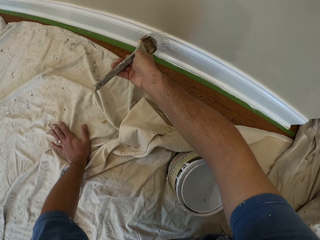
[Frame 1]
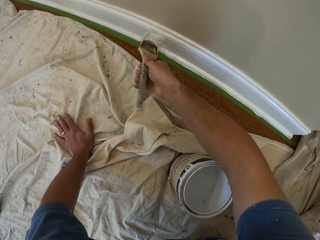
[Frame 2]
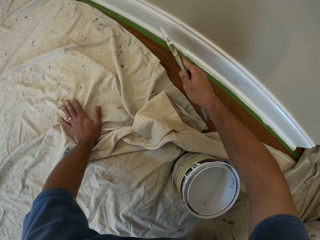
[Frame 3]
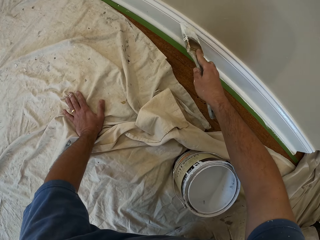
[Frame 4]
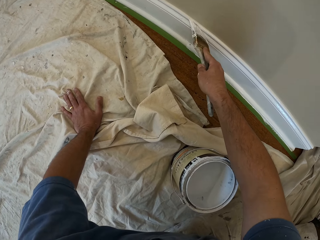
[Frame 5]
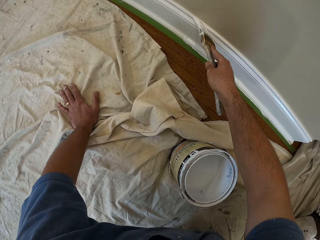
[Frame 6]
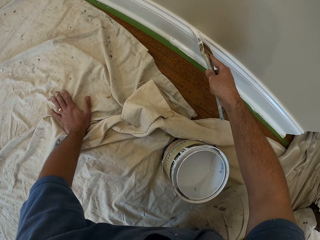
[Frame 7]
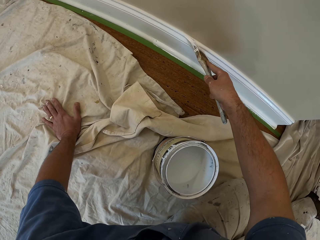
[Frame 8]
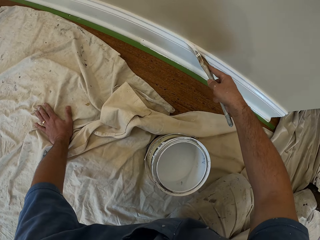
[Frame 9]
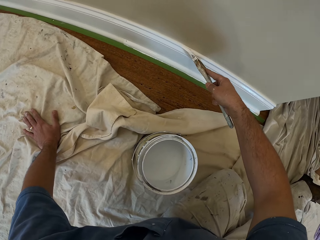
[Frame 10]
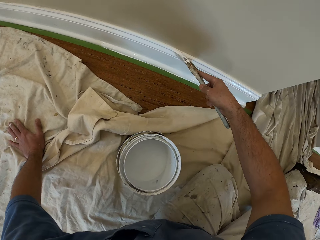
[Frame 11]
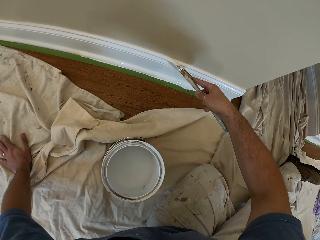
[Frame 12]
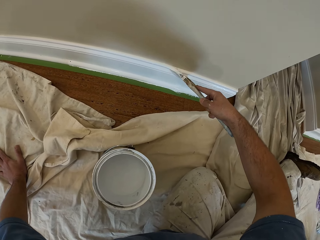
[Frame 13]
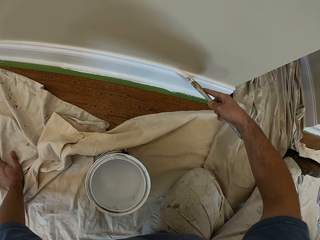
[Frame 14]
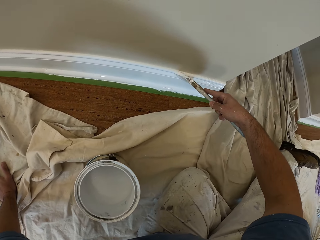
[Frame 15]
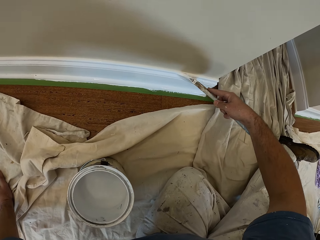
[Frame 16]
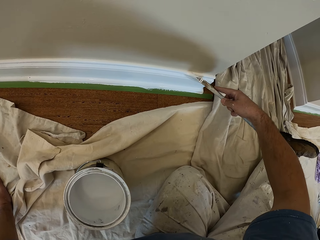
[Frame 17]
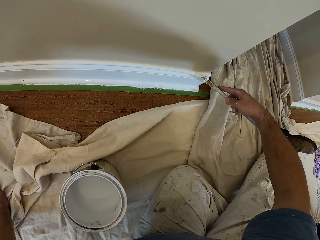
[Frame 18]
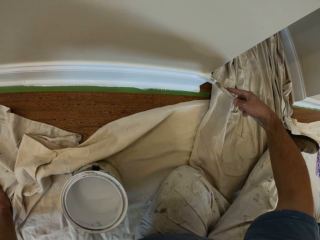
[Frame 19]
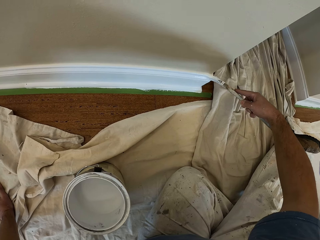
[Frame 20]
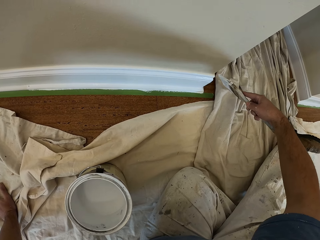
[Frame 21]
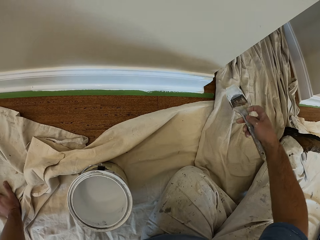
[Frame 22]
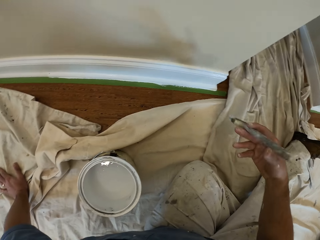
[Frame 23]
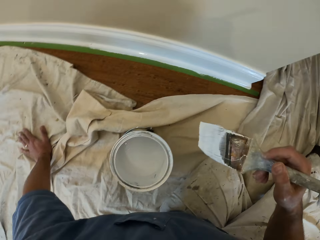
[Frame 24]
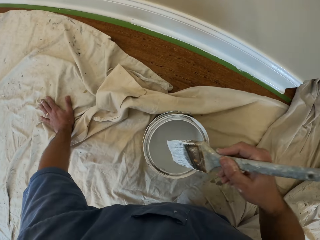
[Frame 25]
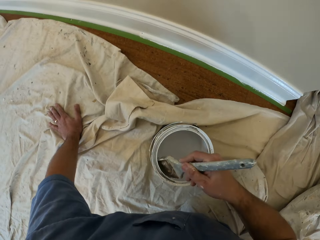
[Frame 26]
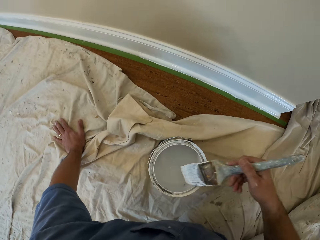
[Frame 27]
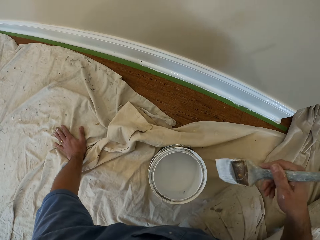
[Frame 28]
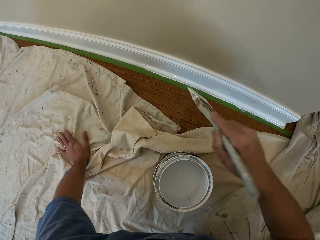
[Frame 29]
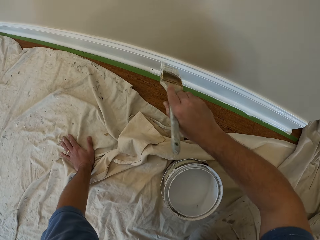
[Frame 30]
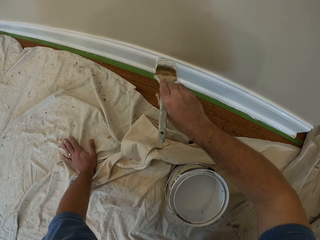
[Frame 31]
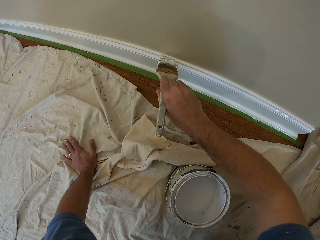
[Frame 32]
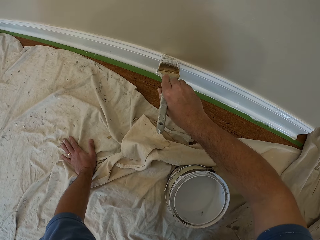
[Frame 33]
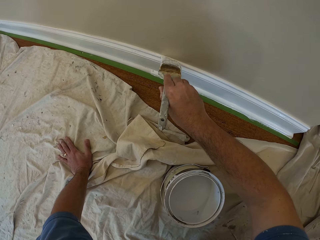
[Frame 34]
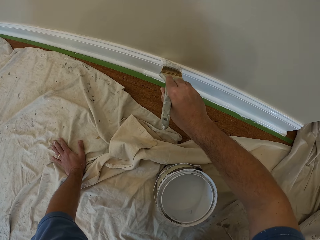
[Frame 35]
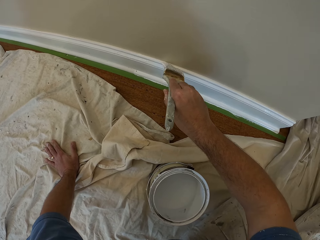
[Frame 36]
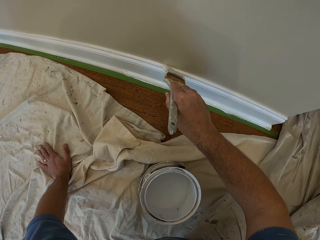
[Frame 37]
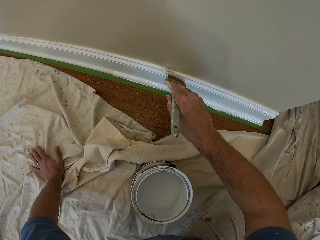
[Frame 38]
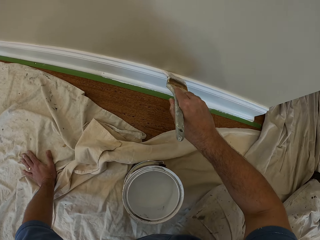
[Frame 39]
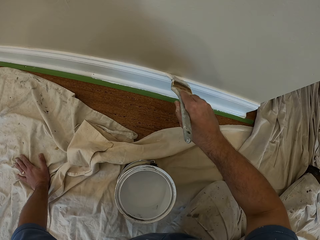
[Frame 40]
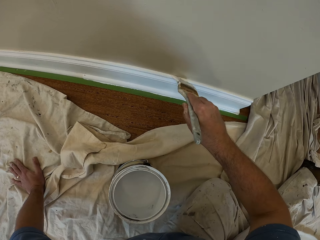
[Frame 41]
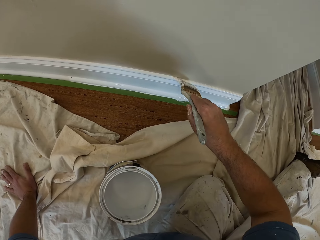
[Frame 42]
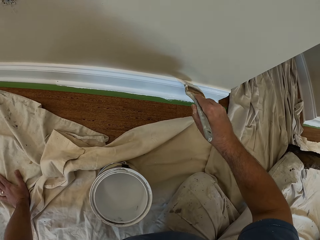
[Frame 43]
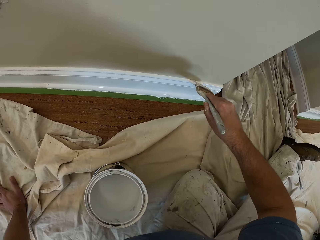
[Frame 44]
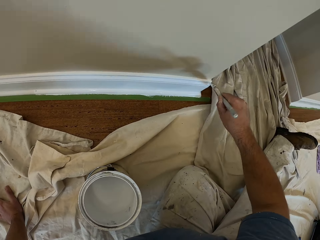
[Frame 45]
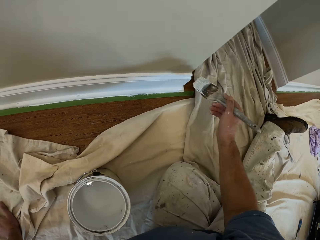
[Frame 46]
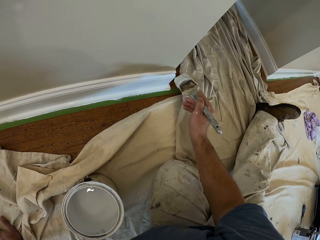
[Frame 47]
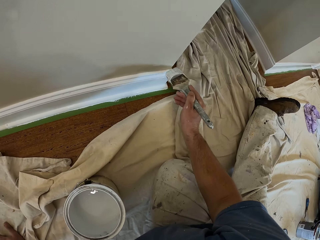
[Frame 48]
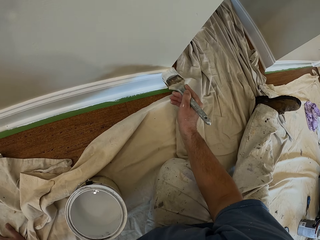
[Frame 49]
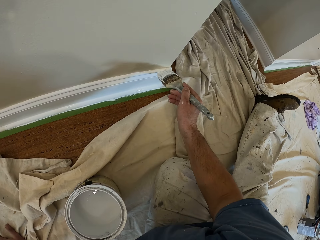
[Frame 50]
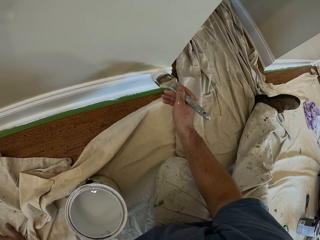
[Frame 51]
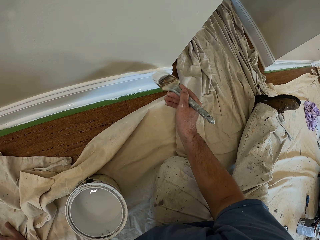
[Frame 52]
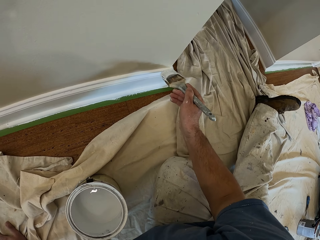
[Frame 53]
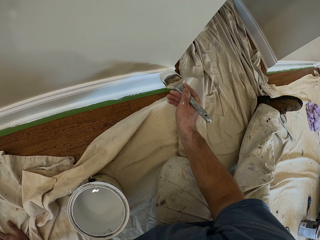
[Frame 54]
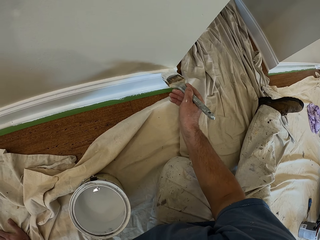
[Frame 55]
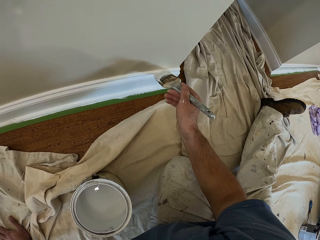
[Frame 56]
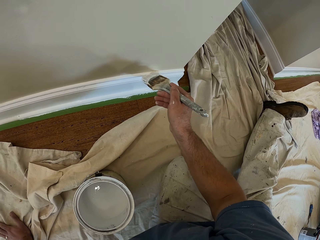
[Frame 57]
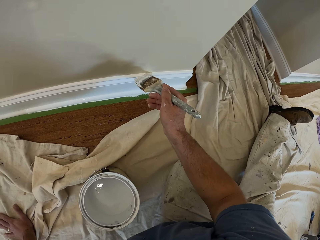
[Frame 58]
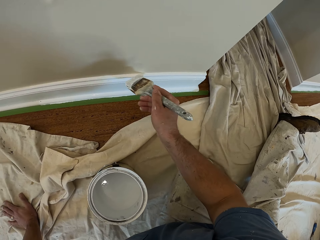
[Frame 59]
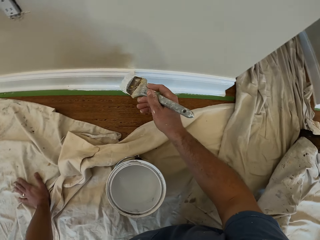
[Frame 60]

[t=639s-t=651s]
The camera wearer scoops paint inside the aluminum paint bucket with the paintbrush in his right hand. He paints the cornice or baseboard.

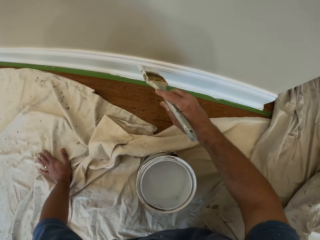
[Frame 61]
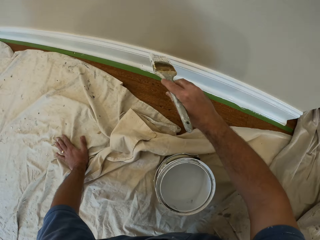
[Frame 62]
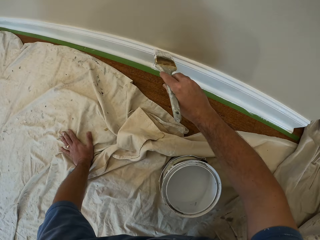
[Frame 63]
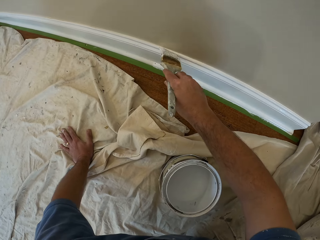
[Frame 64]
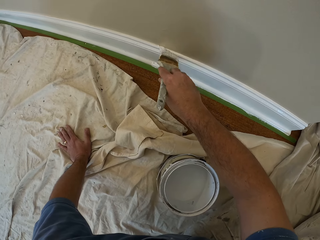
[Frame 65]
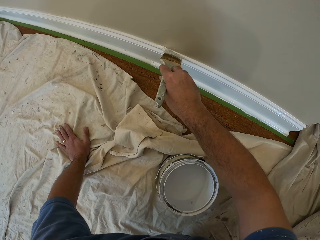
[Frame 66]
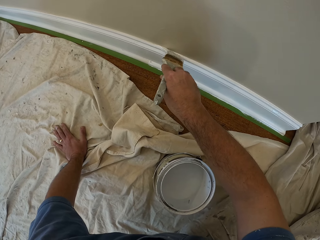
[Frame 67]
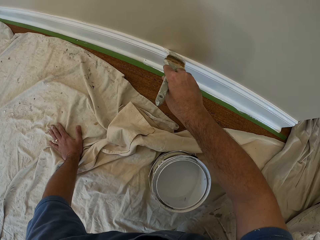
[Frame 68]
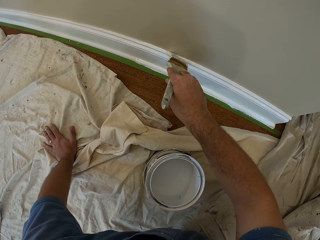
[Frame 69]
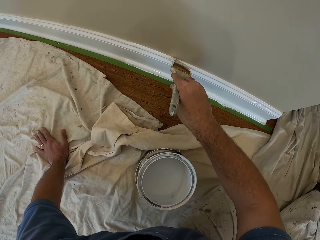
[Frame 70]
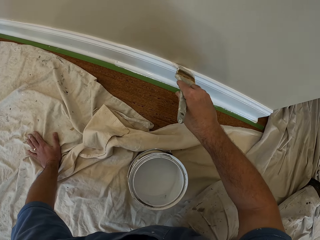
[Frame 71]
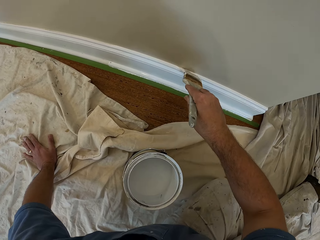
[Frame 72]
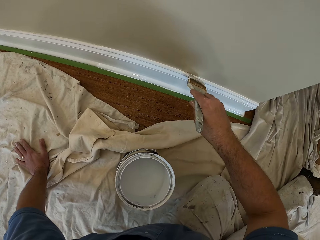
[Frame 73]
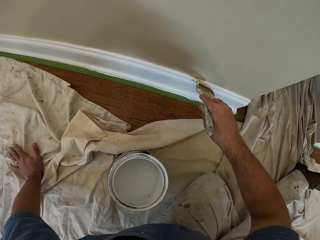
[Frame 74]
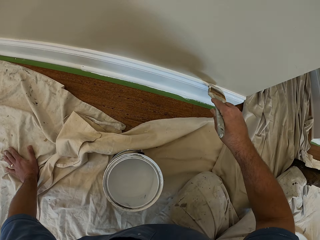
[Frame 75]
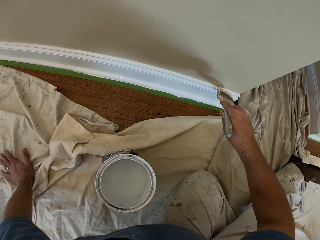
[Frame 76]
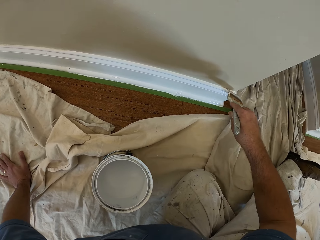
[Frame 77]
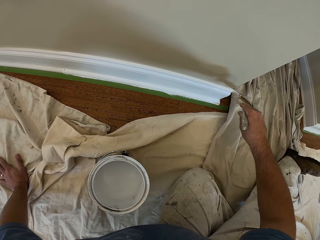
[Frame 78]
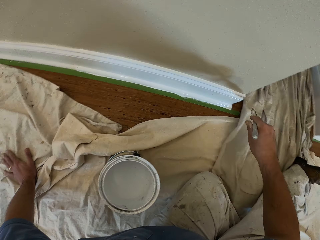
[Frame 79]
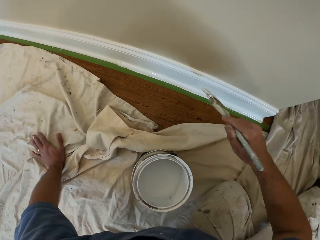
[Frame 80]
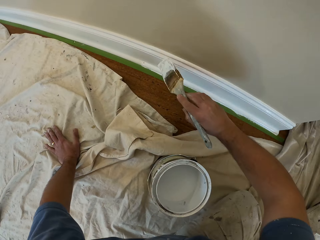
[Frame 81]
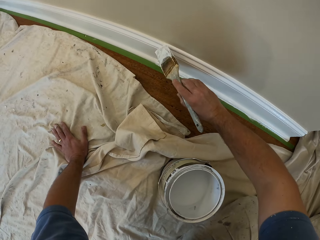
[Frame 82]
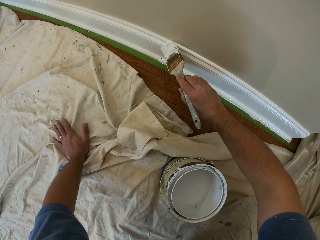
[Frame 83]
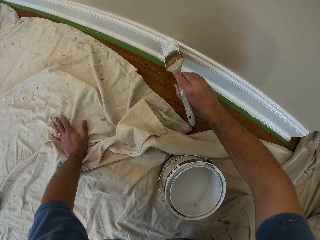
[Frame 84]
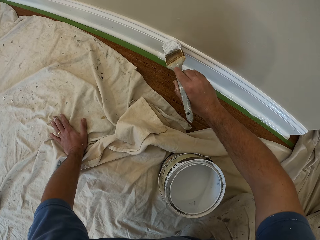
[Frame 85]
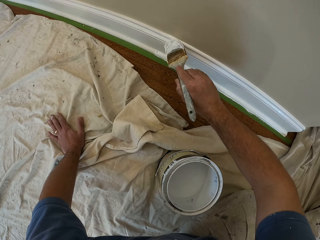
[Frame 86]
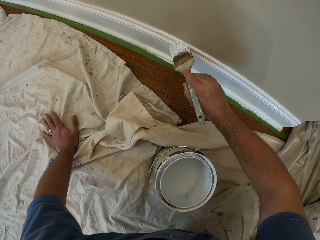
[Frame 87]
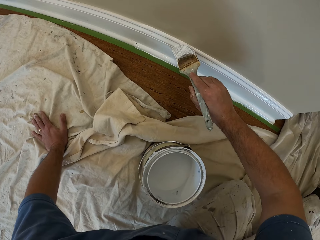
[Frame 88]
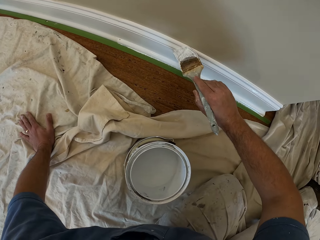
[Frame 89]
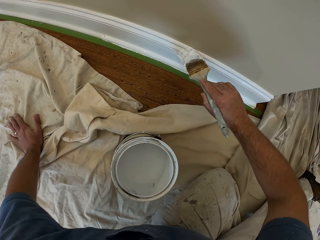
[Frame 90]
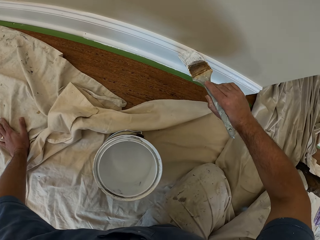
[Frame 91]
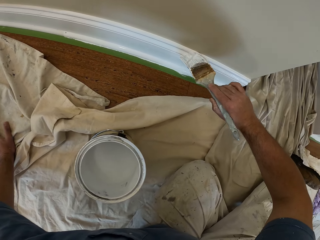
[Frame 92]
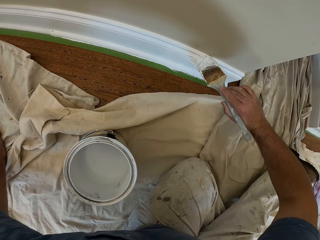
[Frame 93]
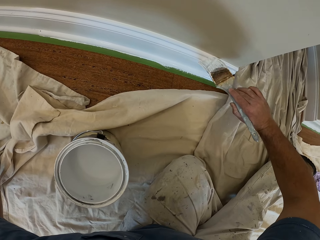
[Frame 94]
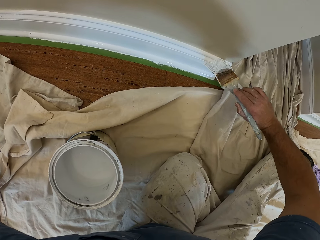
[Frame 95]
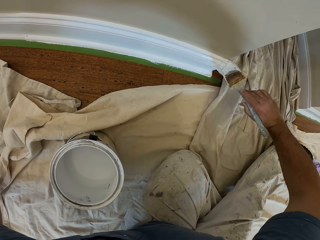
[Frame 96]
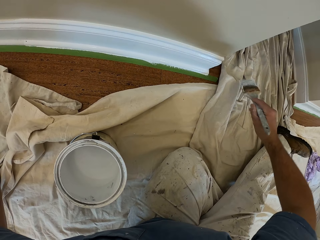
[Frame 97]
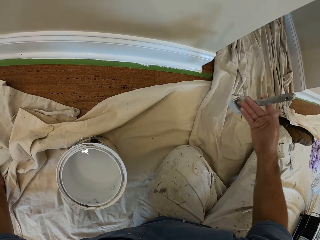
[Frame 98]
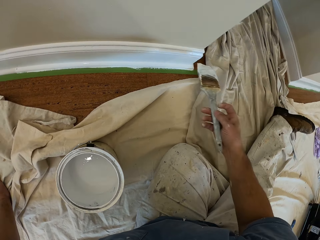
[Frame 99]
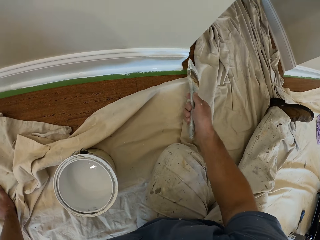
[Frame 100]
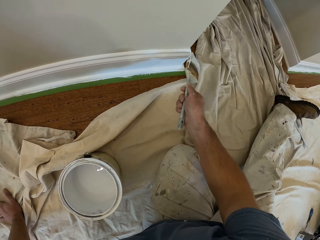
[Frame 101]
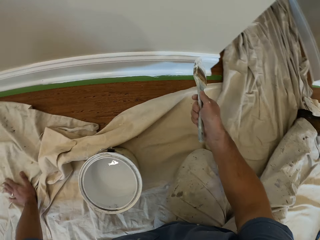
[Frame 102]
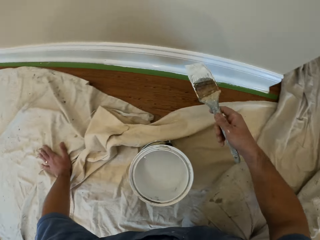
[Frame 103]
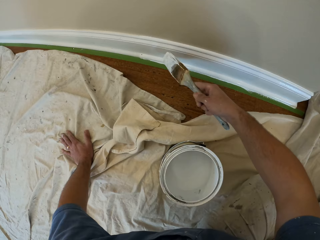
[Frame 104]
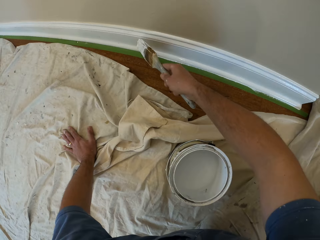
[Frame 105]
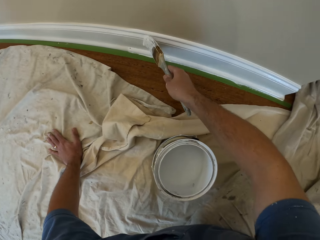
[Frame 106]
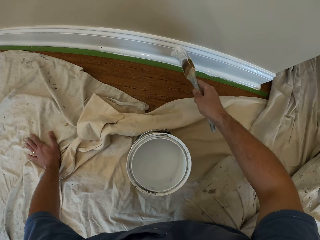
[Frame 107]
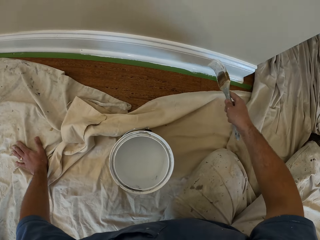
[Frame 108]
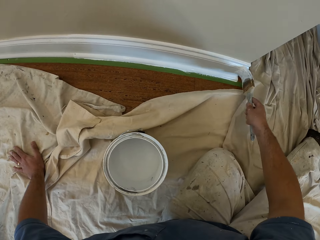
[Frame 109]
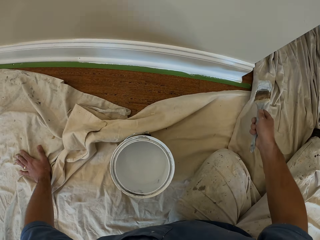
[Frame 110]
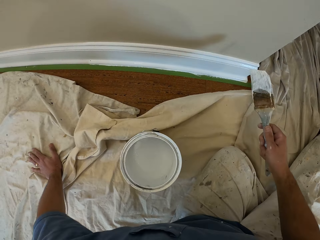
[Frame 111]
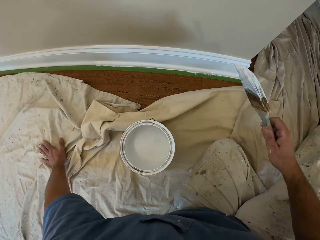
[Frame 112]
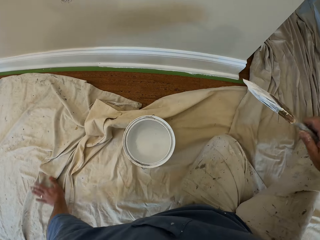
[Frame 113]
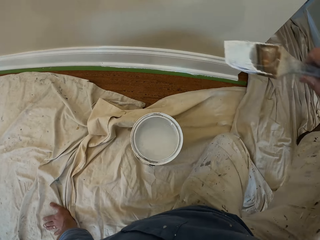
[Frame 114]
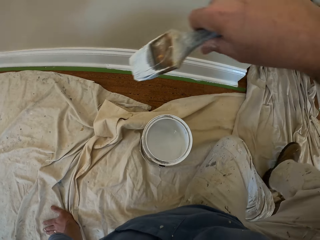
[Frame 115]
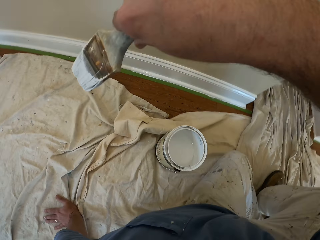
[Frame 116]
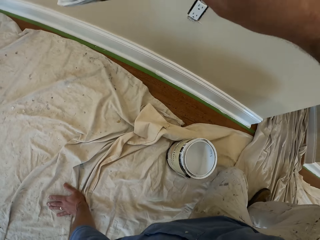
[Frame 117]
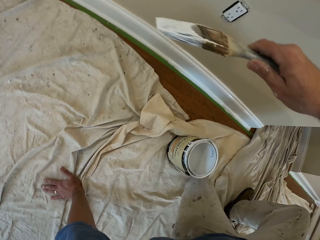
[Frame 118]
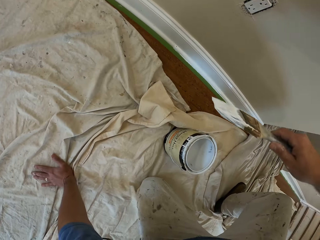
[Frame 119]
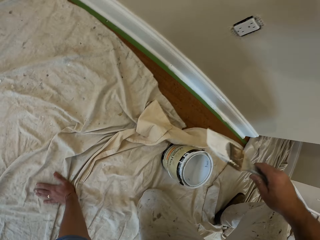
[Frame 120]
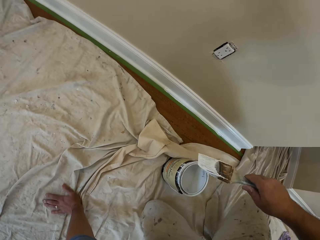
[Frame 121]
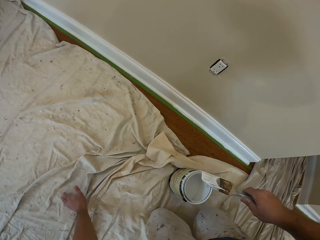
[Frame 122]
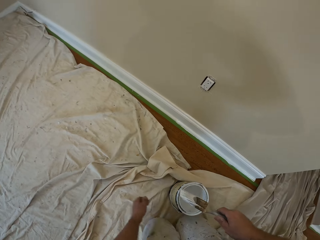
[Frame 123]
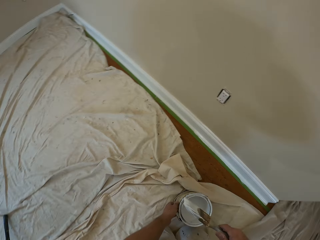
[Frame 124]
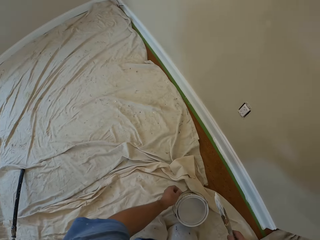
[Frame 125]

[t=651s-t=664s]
The camera wearer turns a brush. They paint a baseboard. They move around. They kneel.
